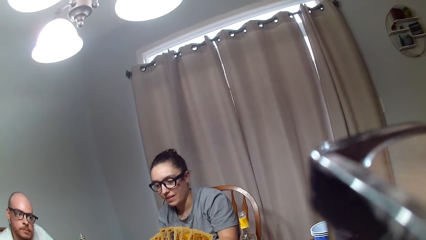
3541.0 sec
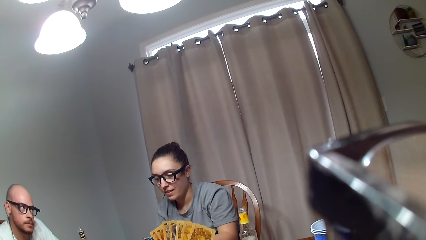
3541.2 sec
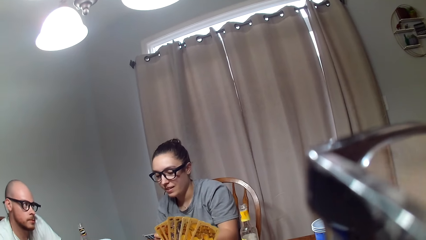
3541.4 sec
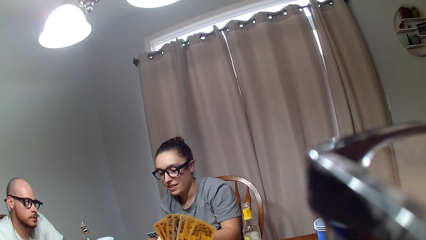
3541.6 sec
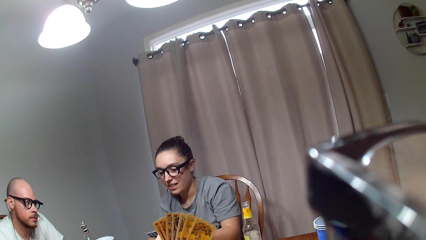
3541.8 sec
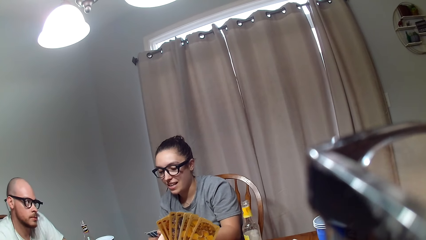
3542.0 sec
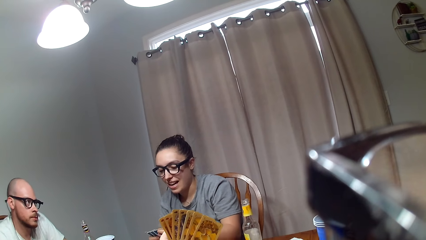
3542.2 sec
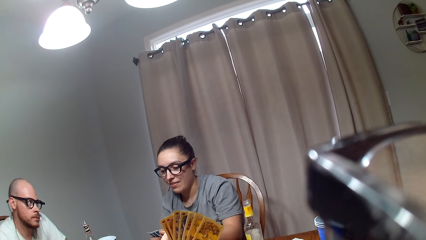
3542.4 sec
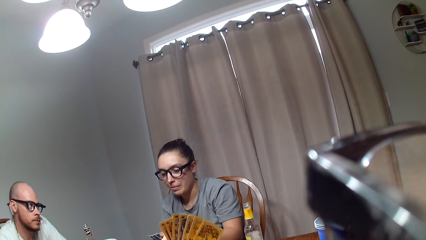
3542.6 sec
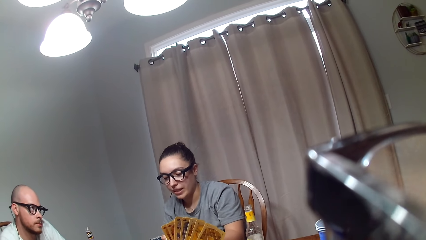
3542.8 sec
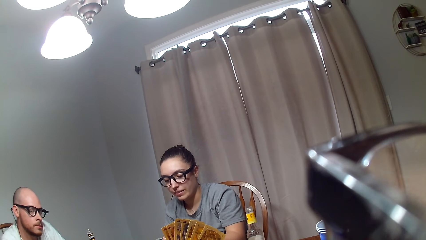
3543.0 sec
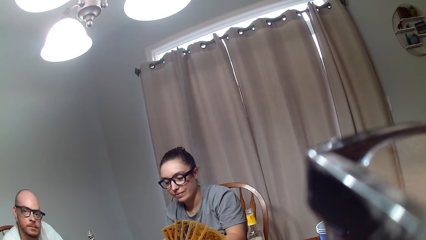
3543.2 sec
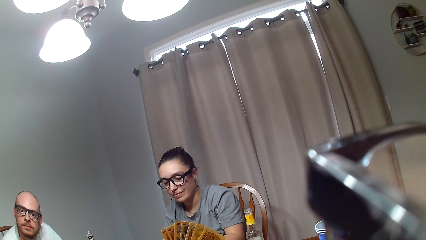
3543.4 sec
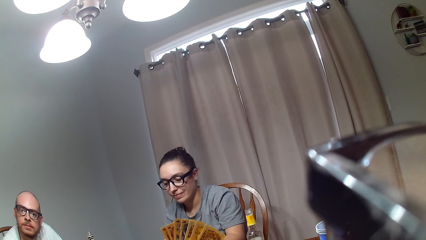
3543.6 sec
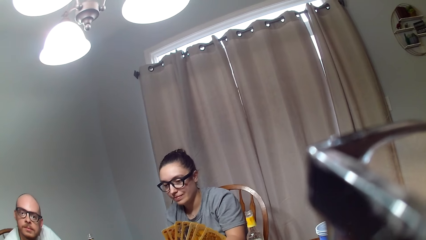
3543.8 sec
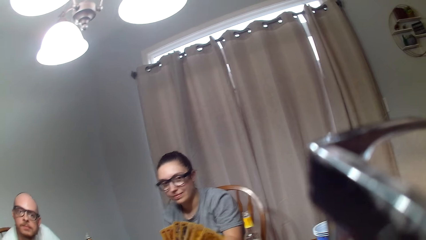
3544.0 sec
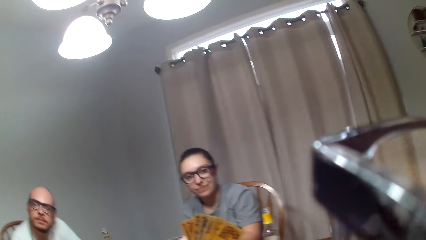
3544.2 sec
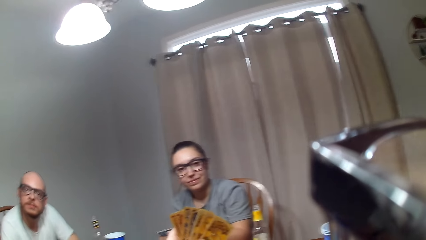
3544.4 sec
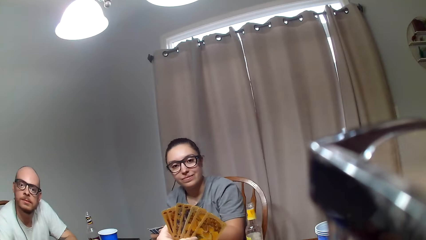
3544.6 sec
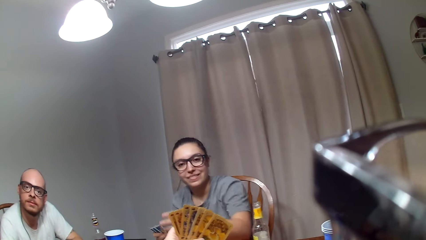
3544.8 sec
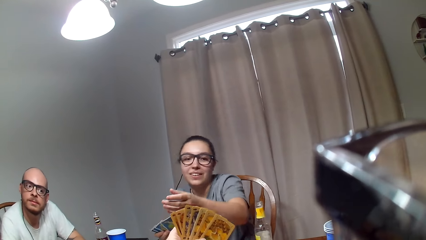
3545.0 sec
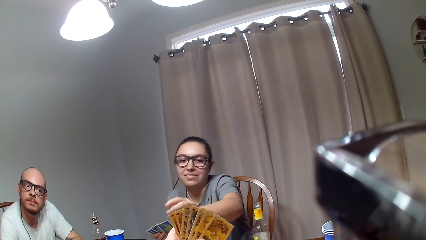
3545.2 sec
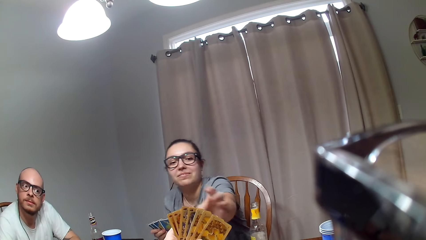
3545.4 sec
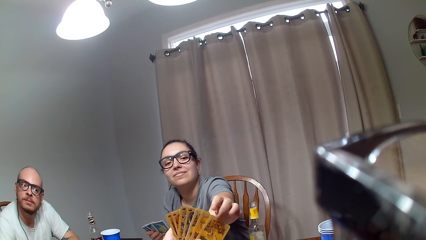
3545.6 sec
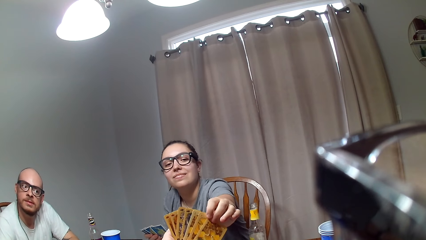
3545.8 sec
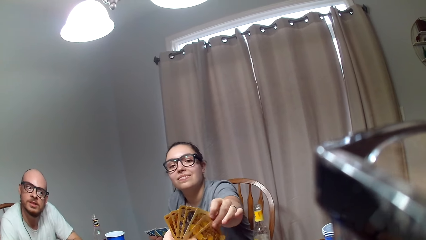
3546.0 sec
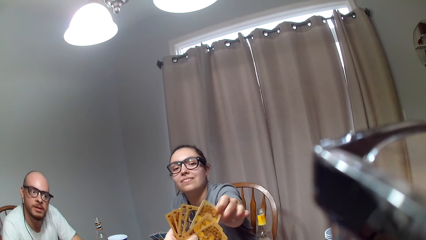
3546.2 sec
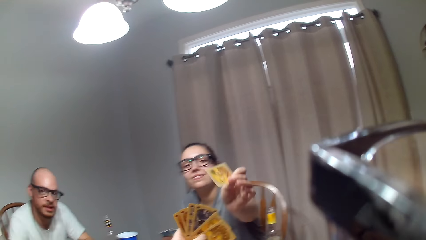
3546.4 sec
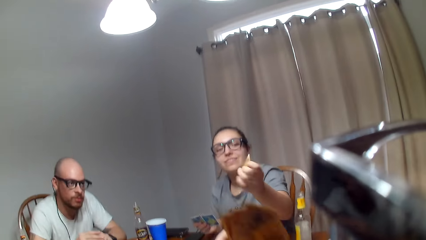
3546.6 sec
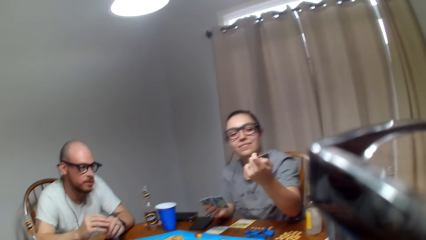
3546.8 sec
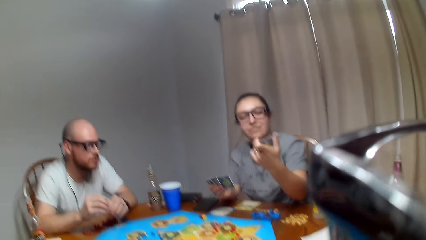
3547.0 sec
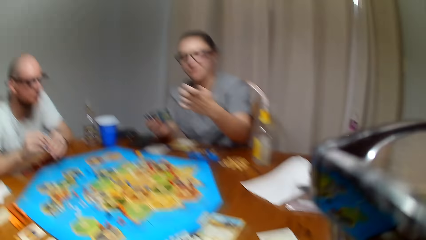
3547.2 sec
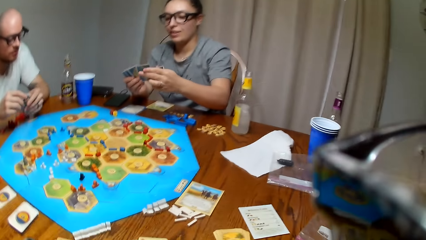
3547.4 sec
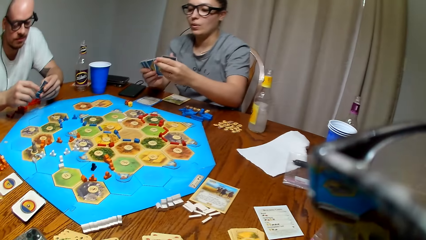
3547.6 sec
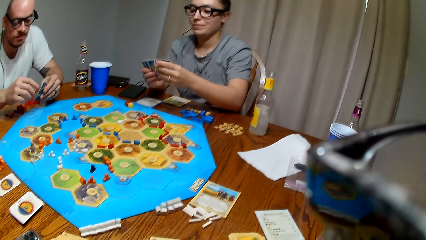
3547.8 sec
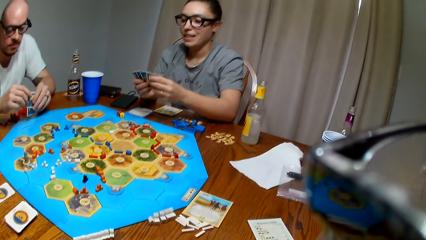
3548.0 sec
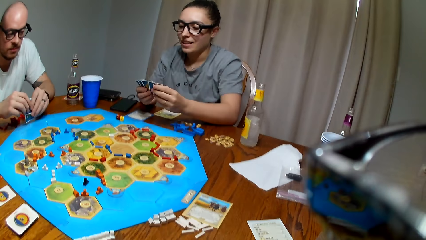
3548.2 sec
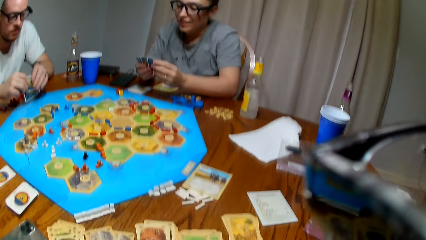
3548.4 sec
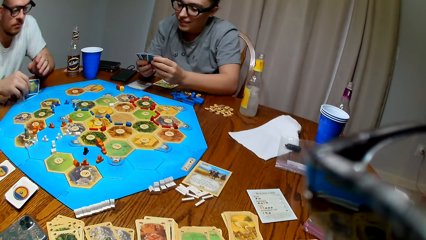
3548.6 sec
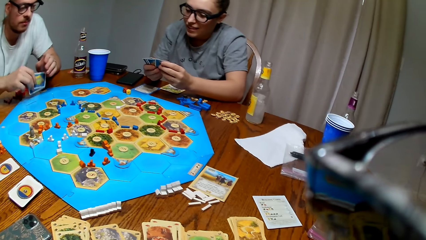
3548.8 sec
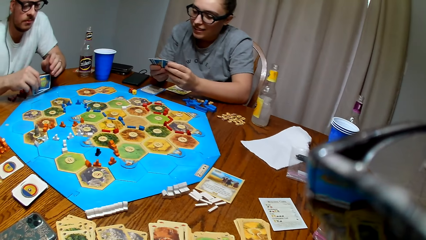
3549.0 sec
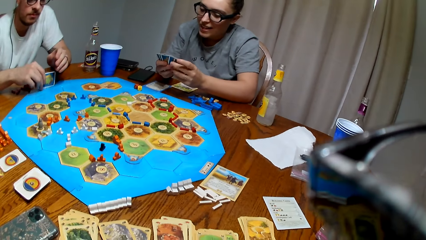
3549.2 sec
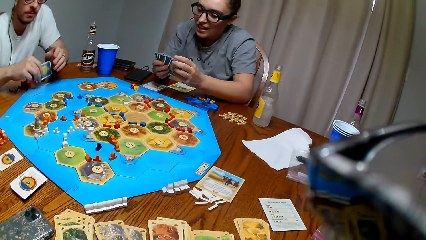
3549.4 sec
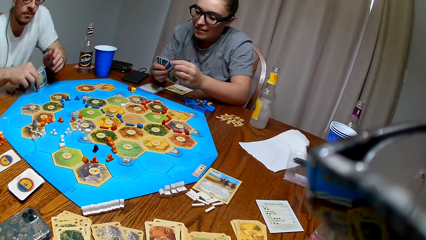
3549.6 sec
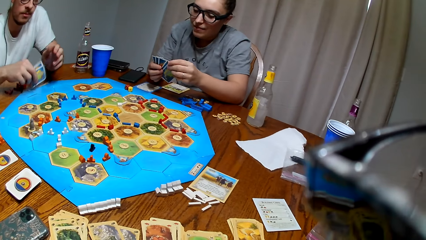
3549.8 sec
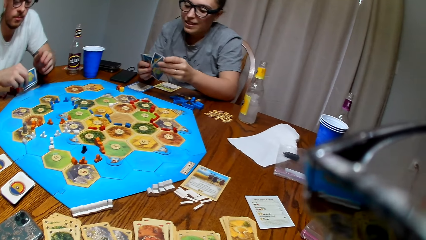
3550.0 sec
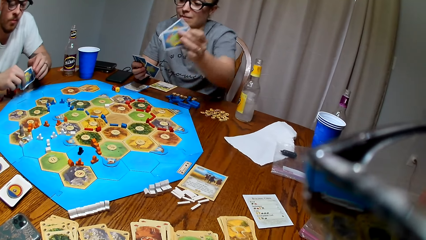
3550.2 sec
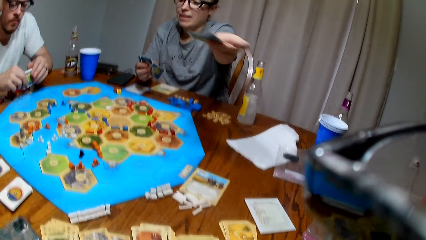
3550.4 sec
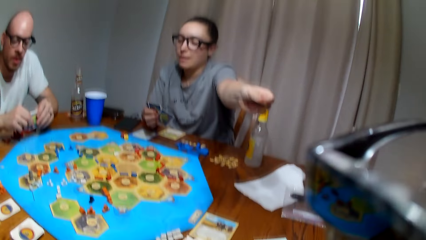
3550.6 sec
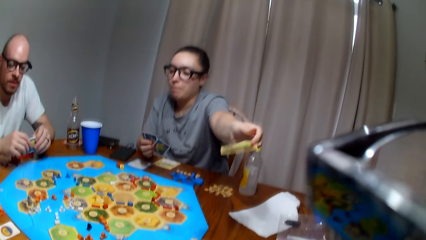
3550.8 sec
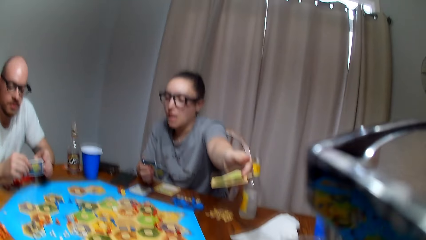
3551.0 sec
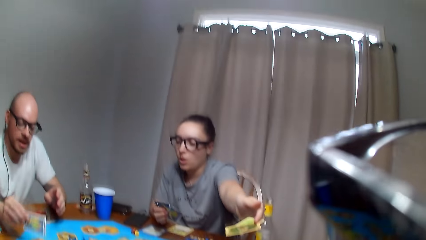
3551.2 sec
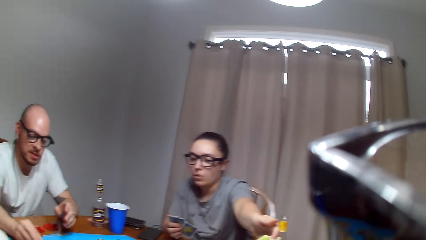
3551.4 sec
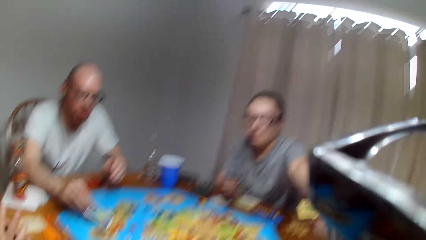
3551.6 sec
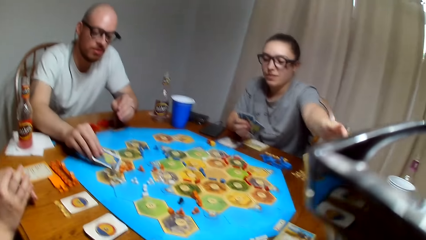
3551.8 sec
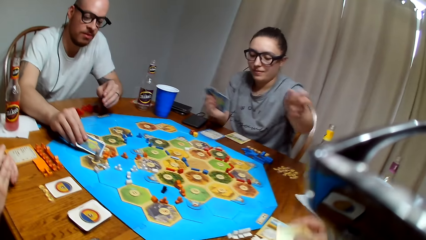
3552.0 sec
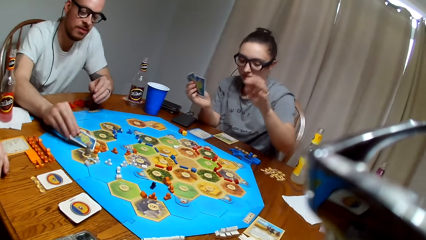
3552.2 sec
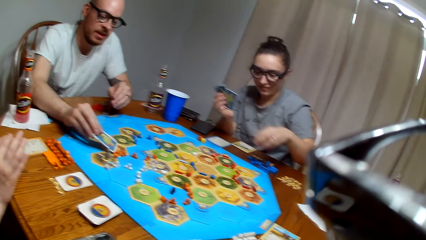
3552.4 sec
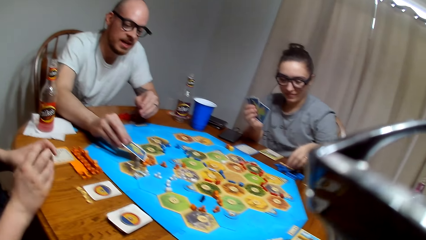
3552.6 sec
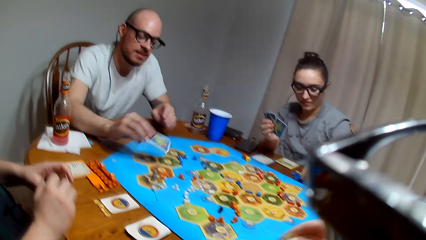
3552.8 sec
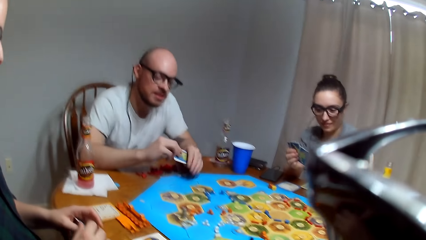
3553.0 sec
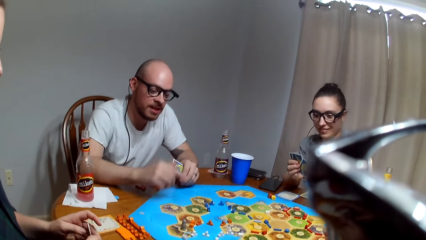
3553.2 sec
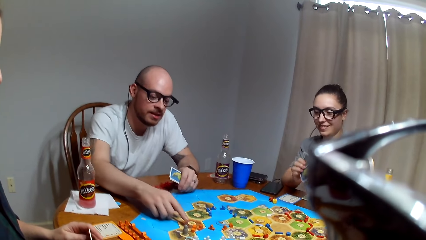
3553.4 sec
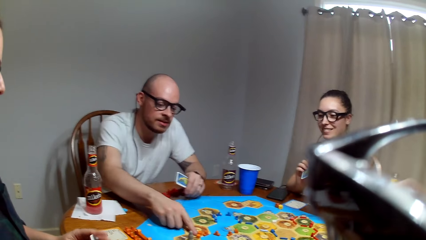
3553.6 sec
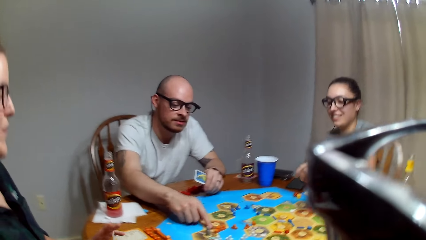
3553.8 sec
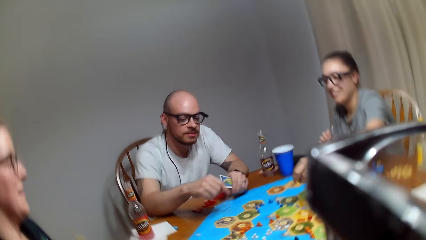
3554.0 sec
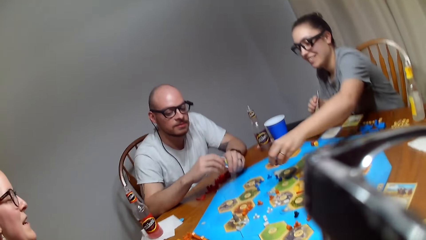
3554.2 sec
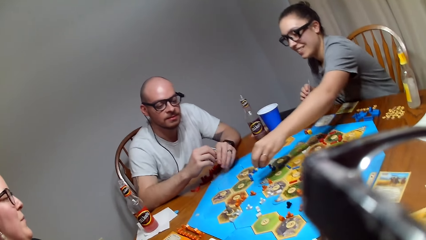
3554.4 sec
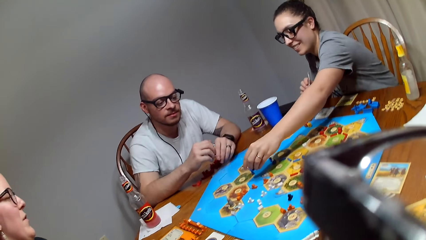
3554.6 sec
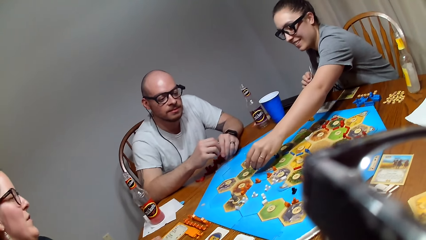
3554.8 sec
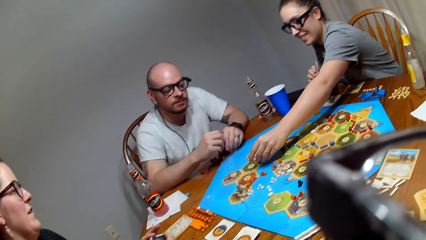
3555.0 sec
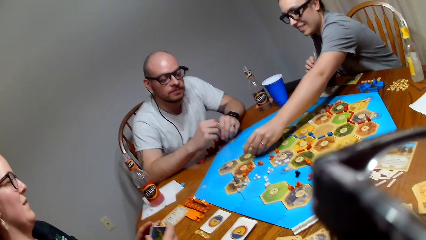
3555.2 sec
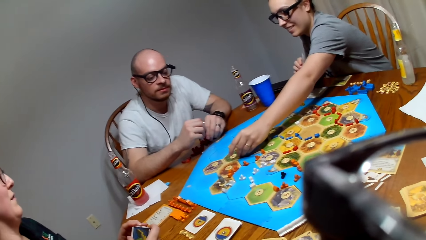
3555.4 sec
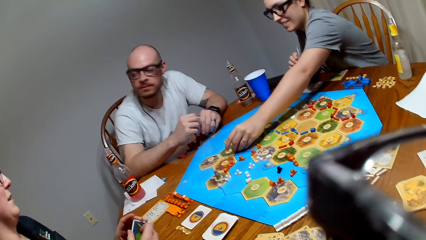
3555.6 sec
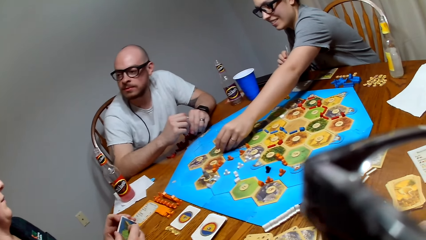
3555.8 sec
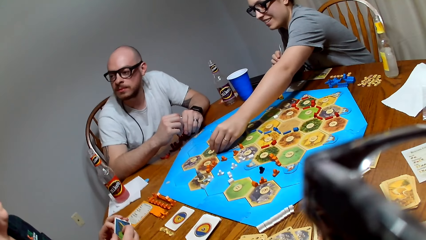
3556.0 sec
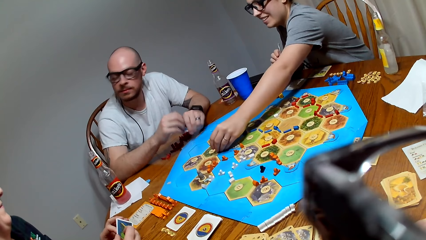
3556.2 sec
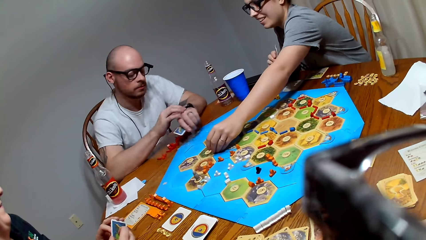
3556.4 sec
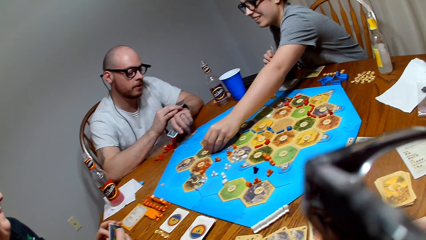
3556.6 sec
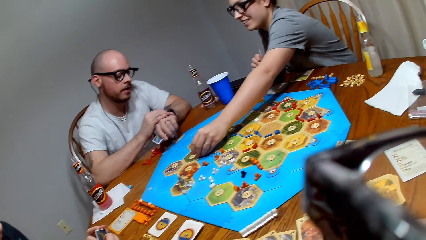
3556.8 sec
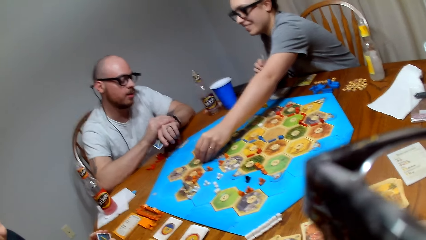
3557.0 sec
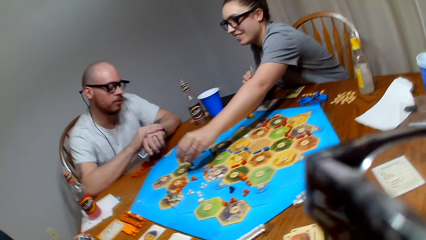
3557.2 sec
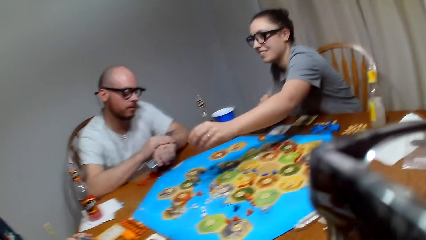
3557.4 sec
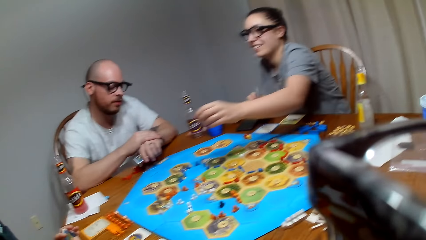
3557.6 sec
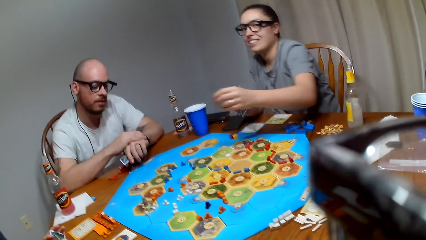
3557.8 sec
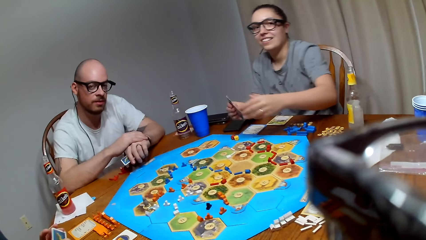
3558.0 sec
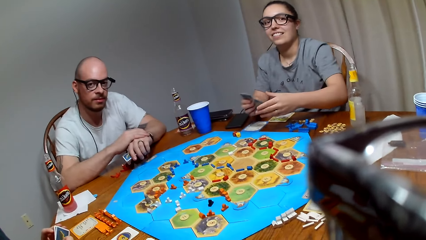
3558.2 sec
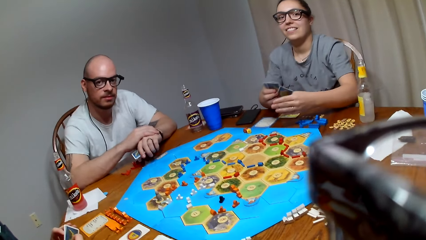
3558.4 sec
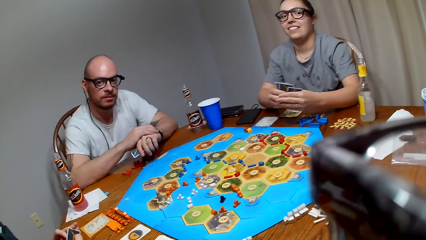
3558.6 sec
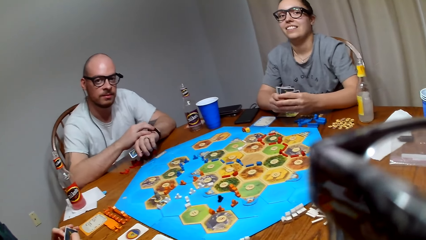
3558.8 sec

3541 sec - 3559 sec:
The camera wearer raises cards up. A person takes a card to another person. The camera wearer gives a card to a lady. They give a card to the lady again. The lady holds the cards on the hand. A man knocks cards on the table. The first person gives the other person a card. The camera wearer picks a card from the lady. The man places a card on the Catan settler board. The camera wearer picks a card from the lady. The lady picks a city from the table. The man points to the Catan settler board. The man looks at the wrist watch. The lady drops the city on the Catan settler board. She places the city on the Catan settler board.
